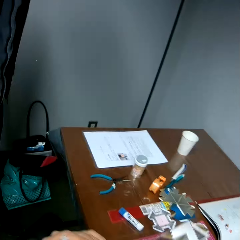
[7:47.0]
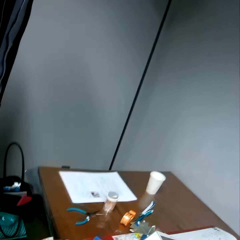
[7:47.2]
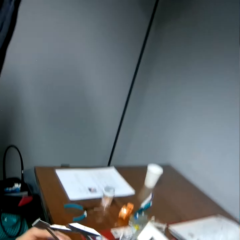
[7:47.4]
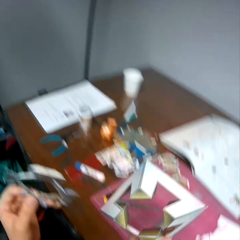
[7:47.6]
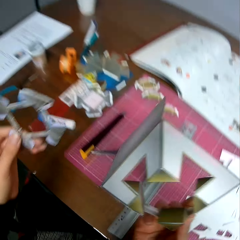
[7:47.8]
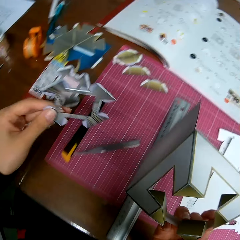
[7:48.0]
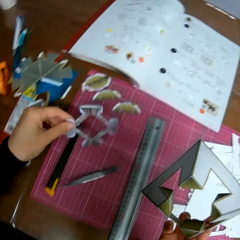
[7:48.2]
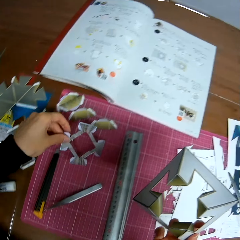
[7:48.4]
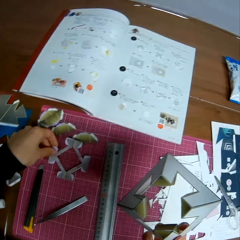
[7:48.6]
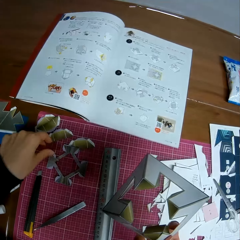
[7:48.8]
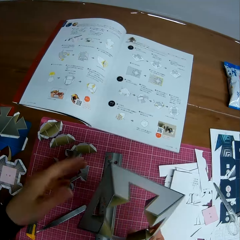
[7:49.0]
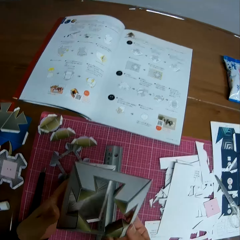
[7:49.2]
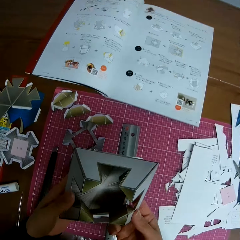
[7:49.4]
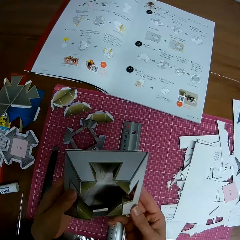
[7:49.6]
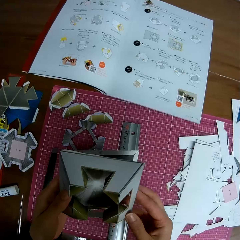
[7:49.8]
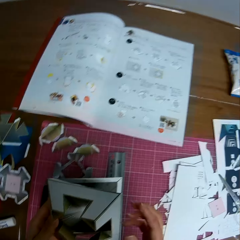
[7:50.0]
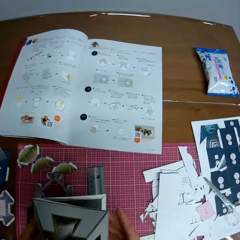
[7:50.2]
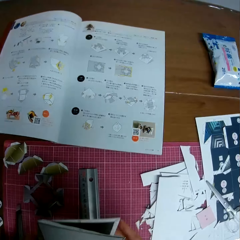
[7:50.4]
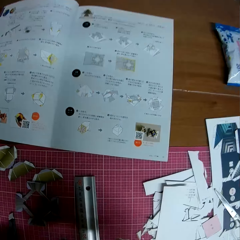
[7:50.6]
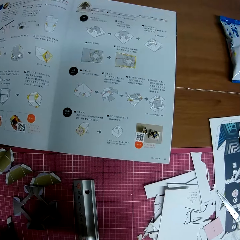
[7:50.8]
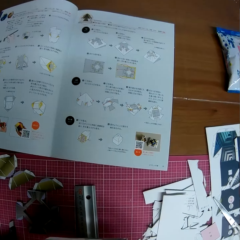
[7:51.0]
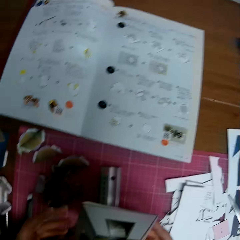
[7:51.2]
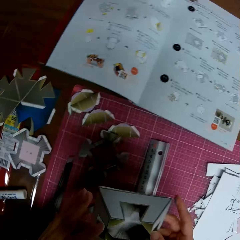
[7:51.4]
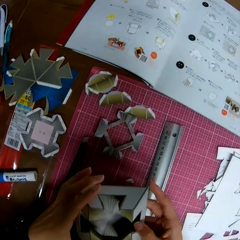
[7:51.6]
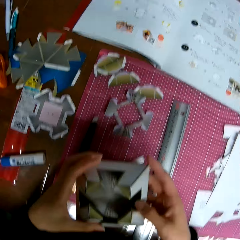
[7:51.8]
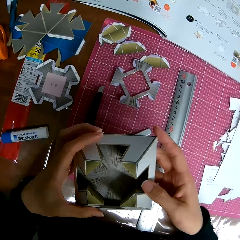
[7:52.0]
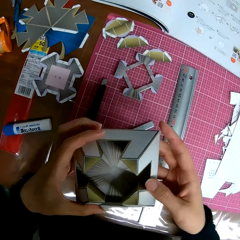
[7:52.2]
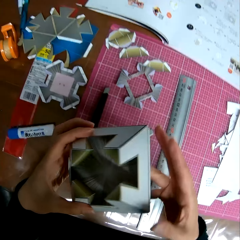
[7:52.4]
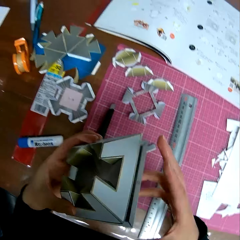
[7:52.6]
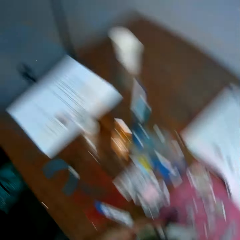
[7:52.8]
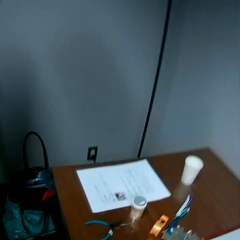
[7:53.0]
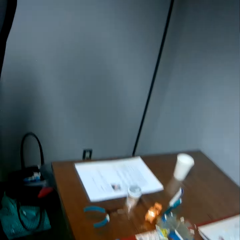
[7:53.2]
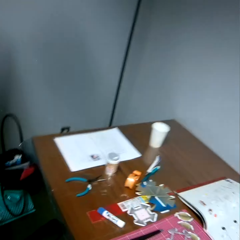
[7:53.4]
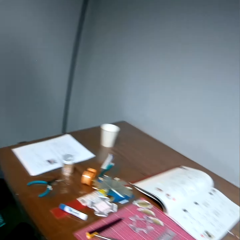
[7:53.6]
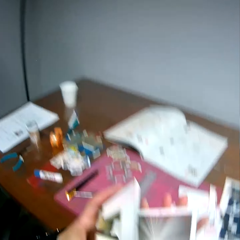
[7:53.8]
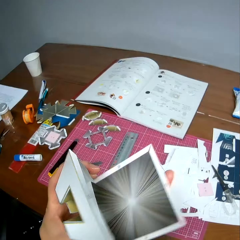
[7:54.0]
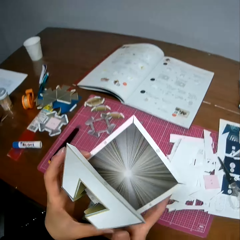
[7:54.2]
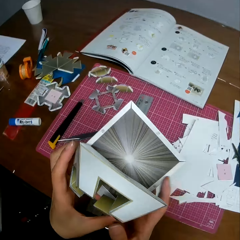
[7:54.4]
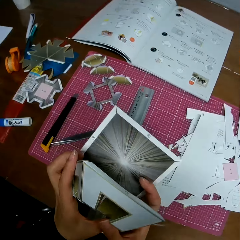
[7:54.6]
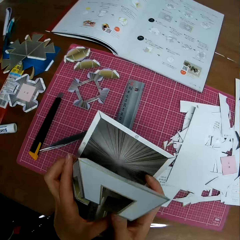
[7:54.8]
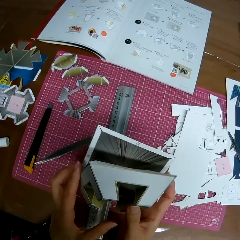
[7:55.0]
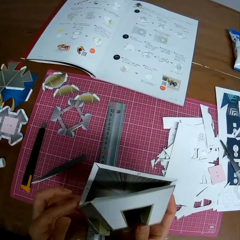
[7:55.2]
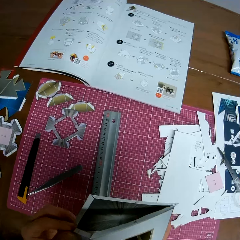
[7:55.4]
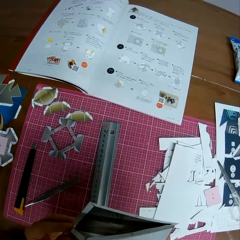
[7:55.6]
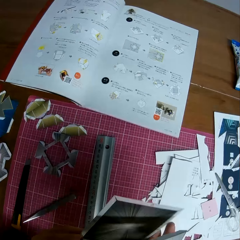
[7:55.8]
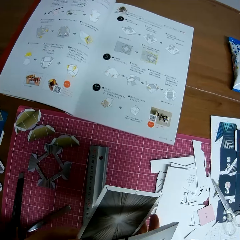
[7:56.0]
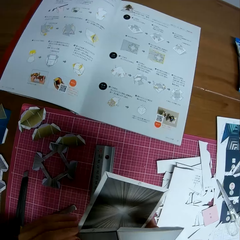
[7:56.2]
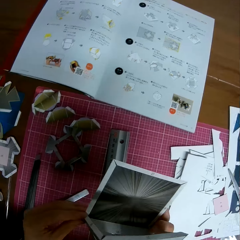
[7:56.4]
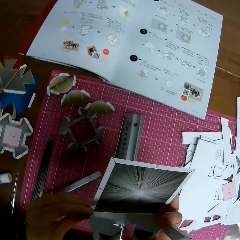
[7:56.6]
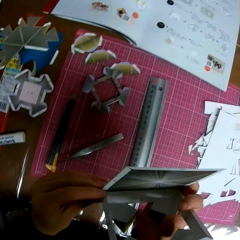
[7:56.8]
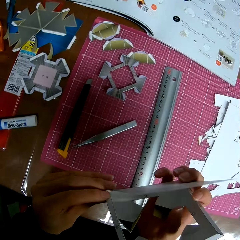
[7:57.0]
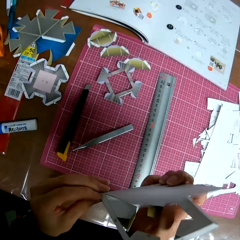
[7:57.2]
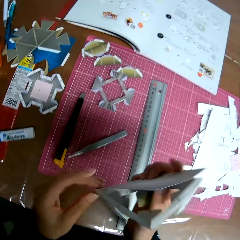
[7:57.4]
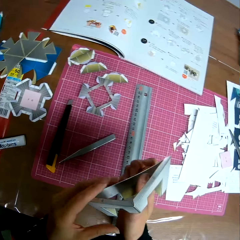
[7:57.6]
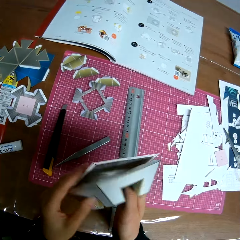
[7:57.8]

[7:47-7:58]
The camera wearer looks at the left end of the table. He drops the paper craft in his left hand on the table. He holds the paper craft with his two hands. He closes the model. He looks at the textbook on the table. He looks at the paper craft in his hands. He looks at the left end of the table. He examines the paper craft. He opens the model.

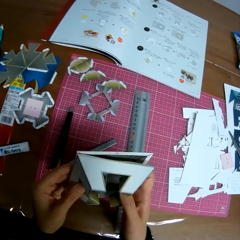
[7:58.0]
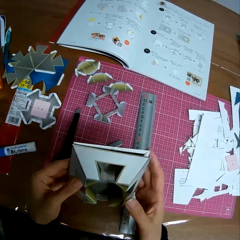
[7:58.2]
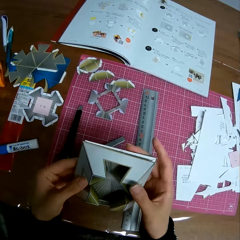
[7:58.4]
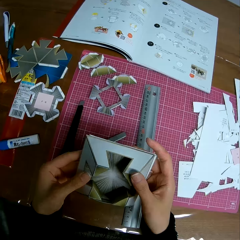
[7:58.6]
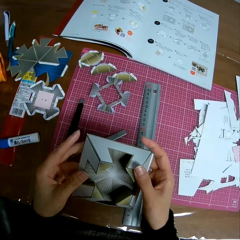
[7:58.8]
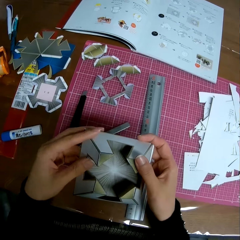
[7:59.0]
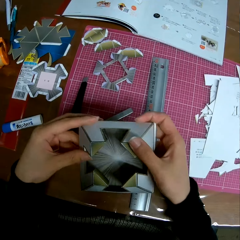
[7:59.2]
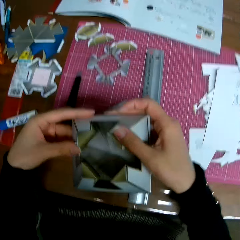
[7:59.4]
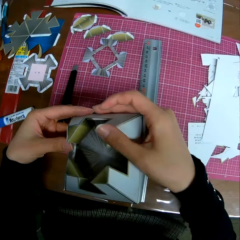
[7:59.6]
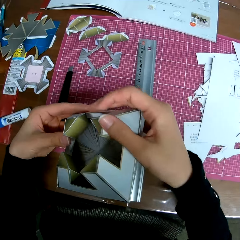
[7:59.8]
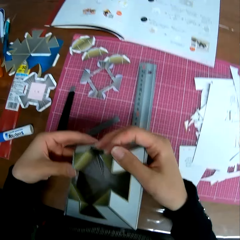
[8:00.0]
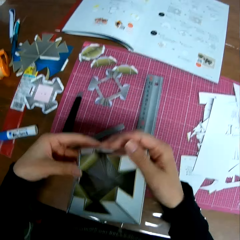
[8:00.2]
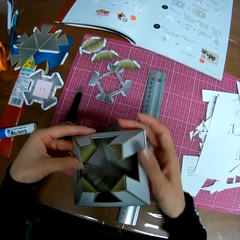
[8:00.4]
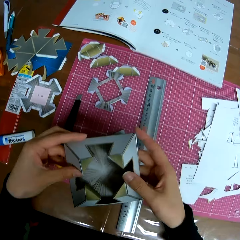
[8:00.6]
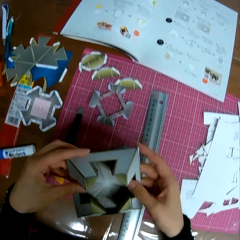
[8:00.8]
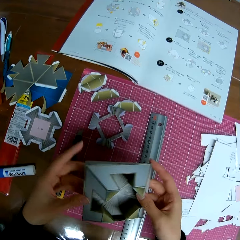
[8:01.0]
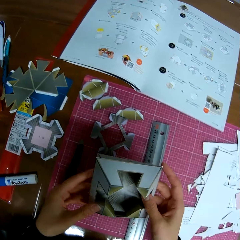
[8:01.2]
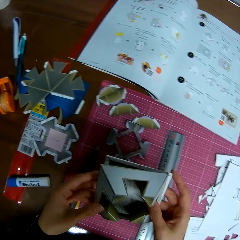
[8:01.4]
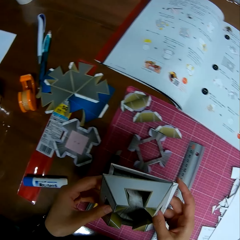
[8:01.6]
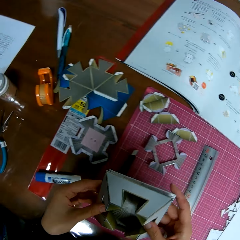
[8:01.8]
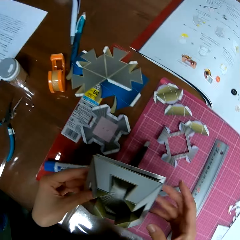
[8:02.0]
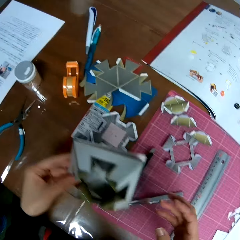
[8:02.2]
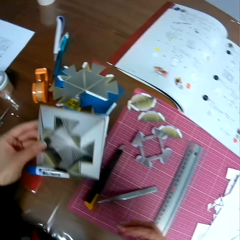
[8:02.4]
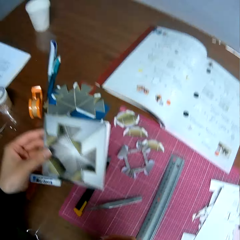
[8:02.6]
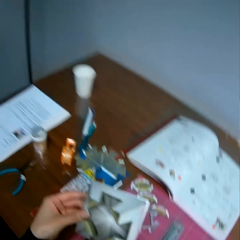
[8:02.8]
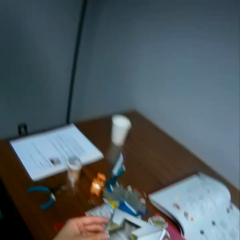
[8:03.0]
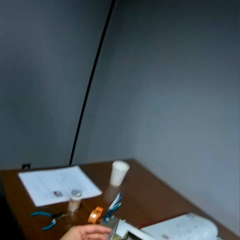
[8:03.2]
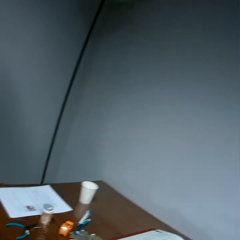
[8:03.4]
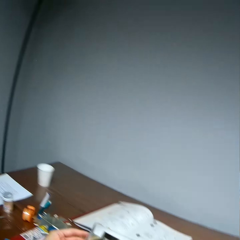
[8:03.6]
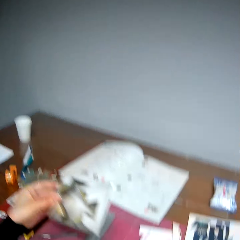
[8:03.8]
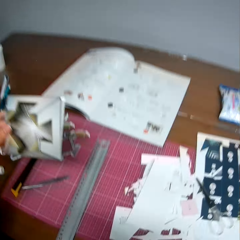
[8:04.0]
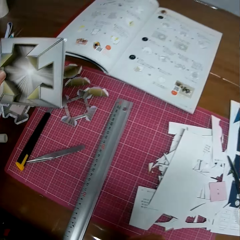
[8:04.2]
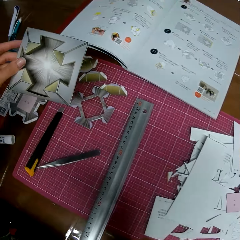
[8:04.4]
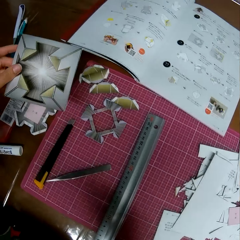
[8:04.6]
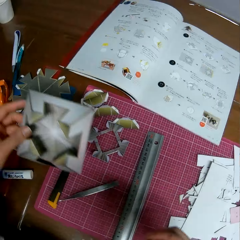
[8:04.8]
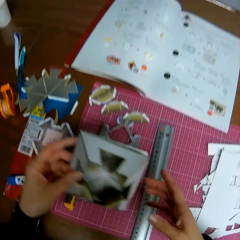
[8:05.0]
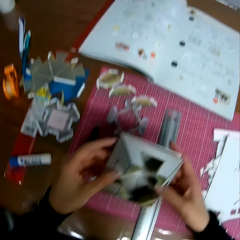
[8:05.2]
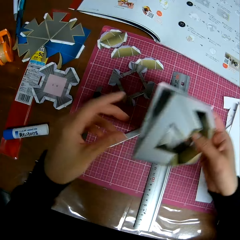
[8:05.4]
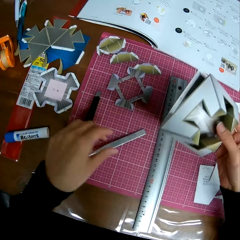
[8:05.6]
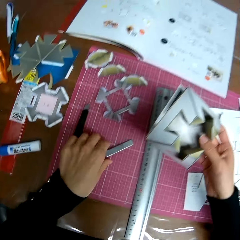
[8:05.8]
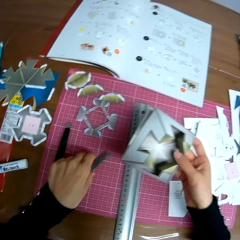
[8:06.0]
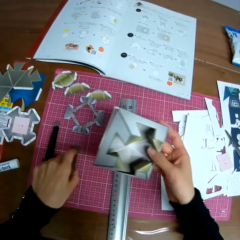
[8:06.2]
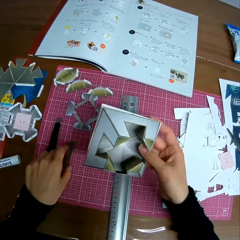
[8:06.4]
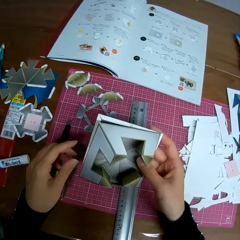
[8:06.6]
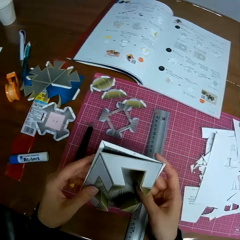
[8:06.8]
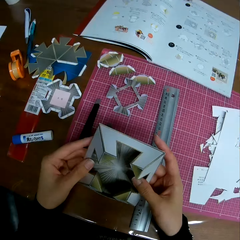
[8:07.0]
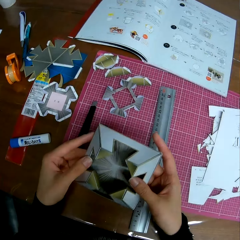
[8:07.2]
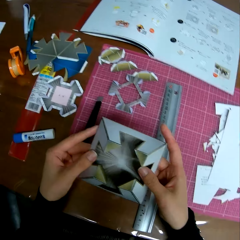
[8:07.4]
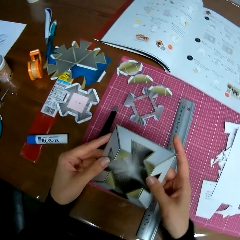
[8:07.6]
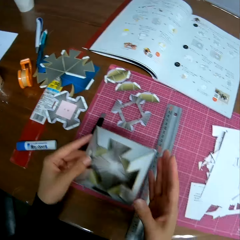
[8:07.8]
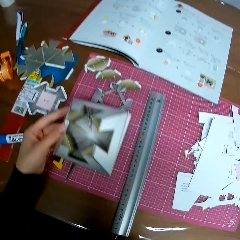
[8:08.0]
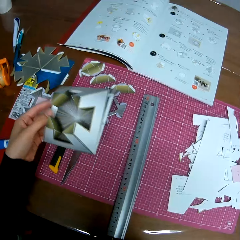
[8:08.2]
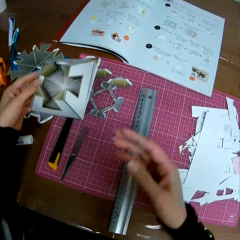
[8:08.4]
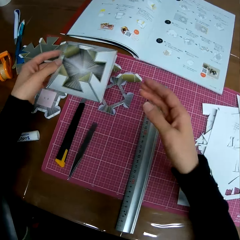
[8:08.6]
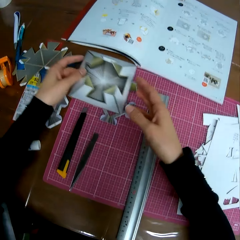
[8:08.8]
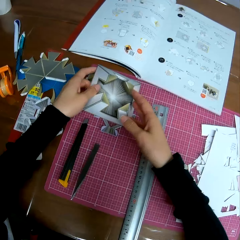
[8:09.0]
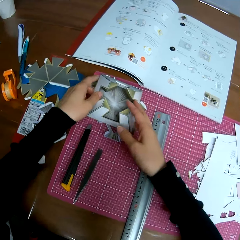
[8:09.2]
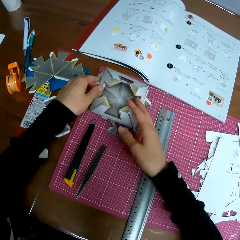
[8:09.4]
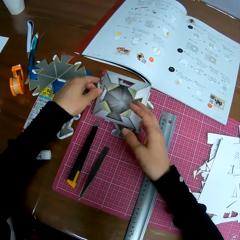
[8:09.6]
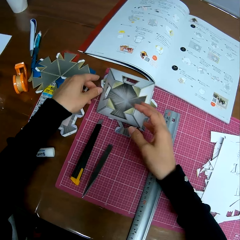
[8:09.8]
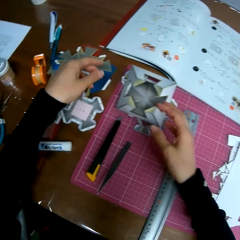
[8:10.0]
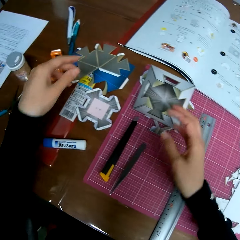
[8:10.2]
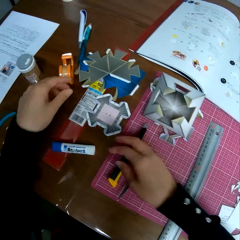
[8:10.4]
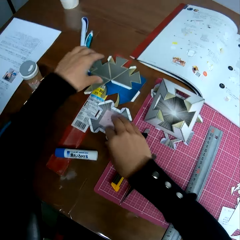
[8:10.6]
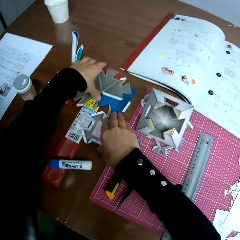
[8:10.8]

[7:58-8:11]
The camera wearer closes the model. He looks at the model. He touches the cutting knife. He adjusts the tweezers on the table with his left hand. He looks at the model. He puts down the model.
